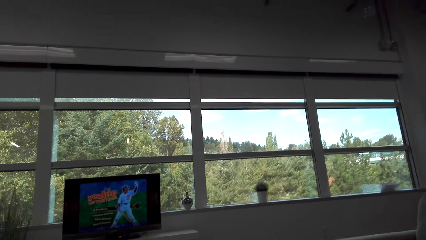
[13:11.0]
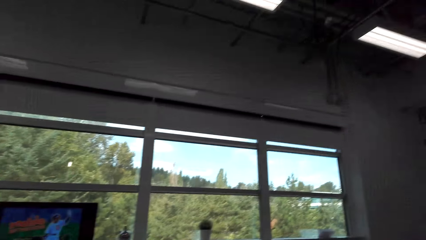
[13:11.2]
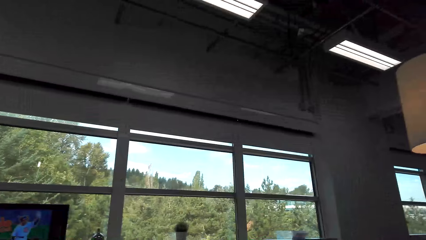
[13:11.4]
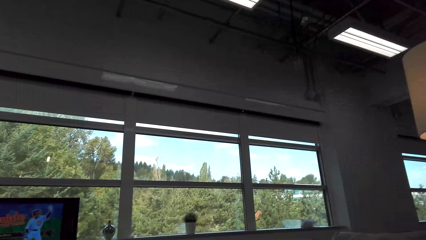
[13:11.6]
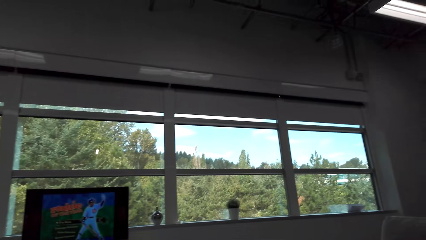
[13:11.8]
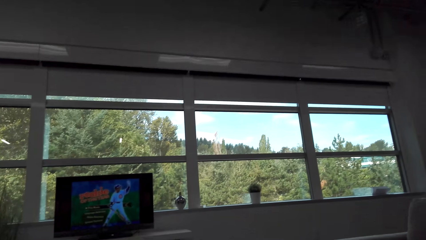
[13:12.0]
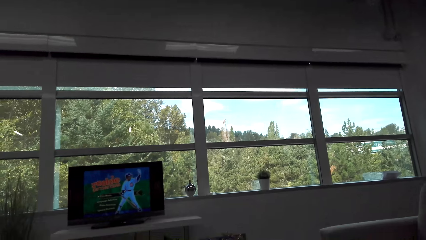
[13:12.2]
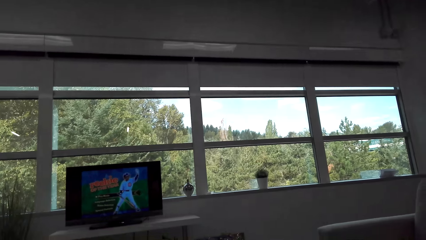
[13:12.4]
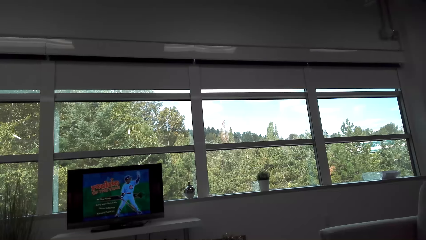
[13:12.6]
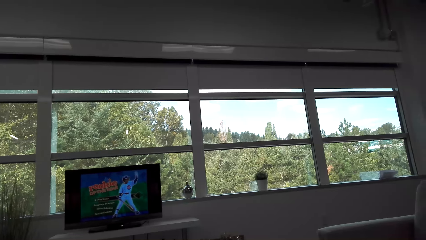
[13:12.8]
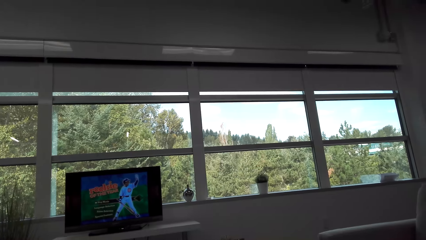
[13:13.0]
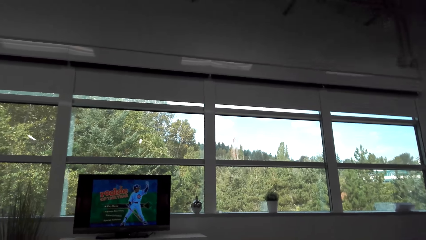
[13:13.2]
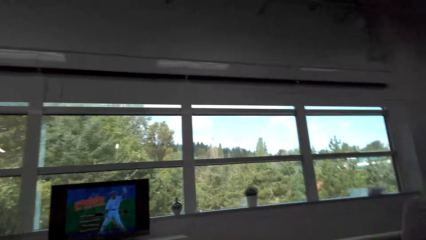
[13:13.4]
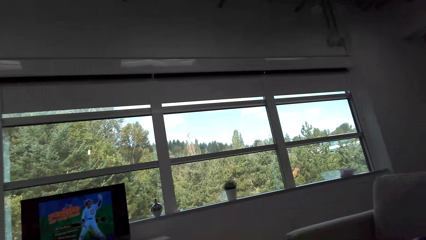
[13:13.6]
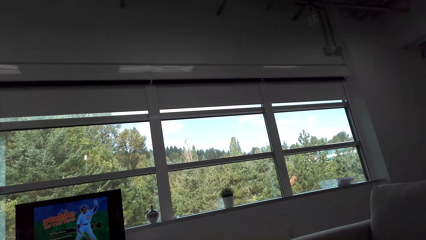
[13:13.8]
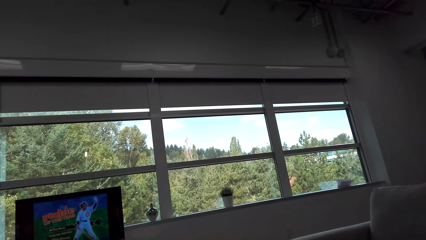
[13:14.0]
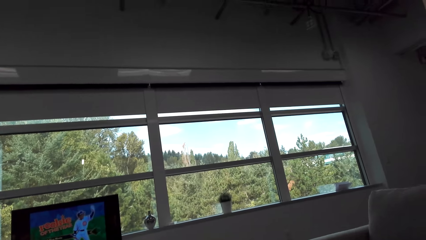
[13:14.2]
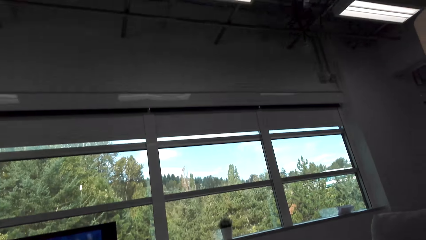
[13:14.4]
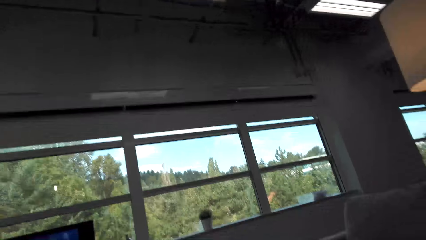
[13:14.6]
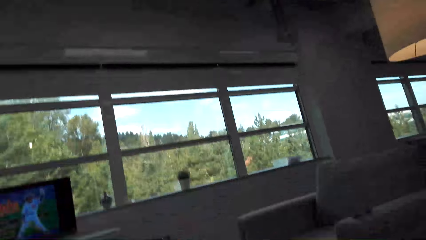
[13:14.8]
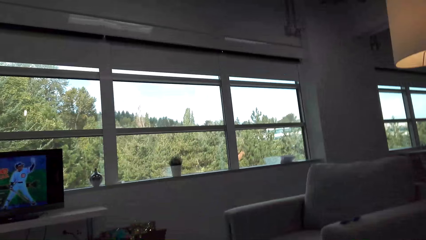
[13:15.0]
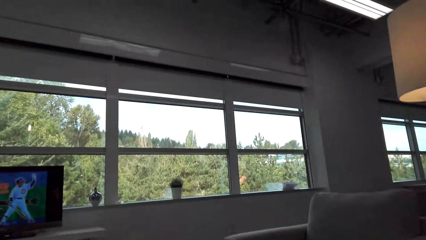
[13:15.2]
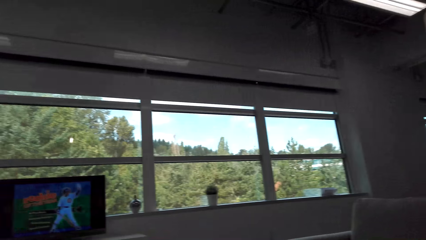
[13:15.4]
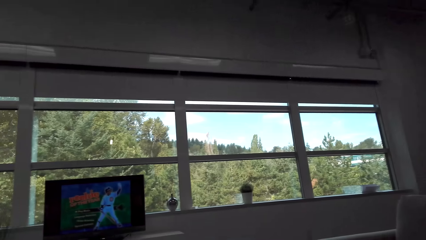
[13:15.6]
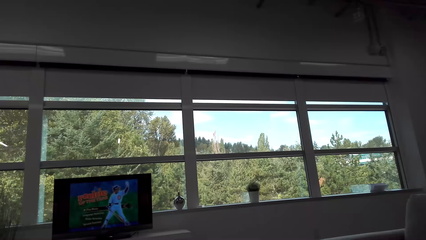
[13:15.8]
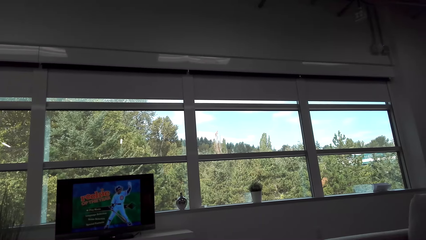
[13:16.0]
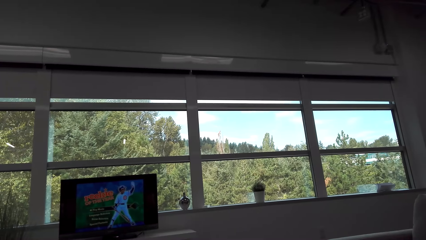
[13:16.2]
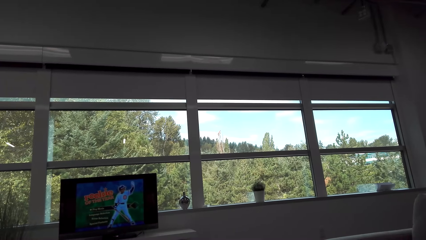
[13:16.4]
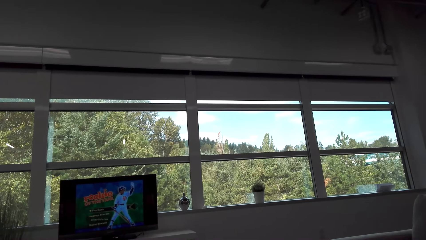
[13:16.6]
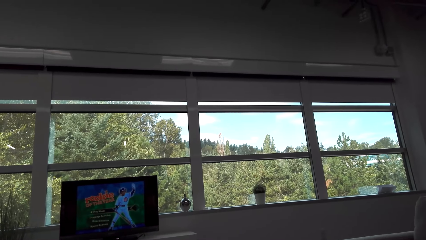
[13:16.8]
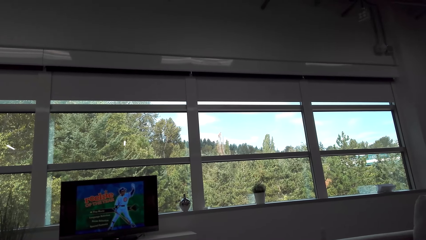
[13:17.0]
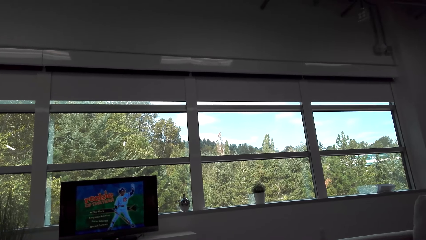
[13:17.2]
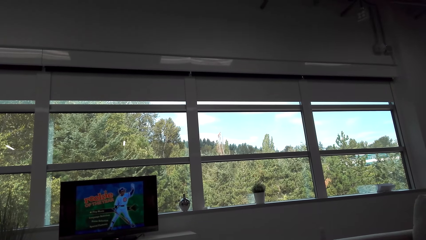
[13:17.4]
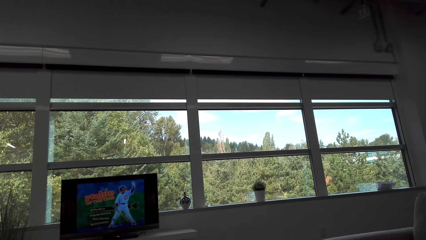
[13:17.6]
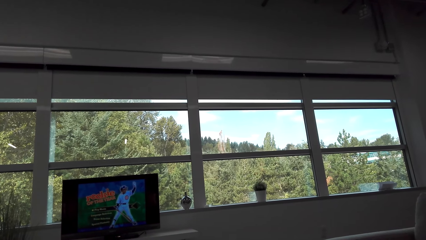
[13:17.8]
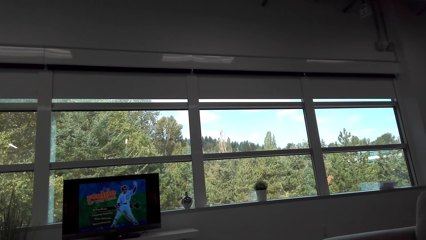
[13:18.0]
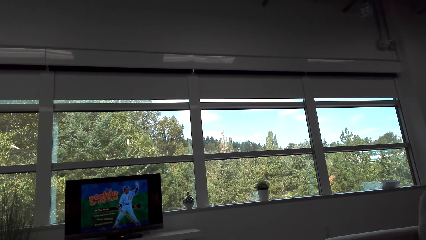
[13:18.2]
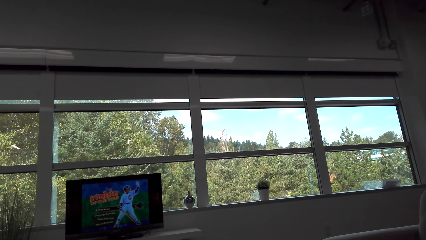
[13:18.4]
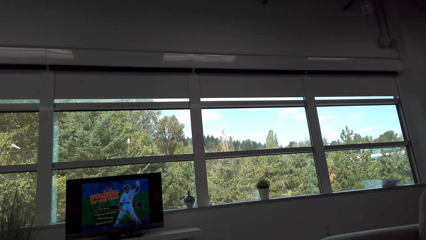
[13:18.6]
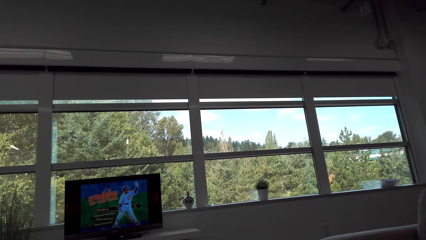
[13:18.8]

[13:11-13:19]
The camera wearer looks around.

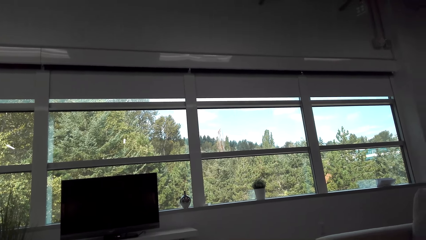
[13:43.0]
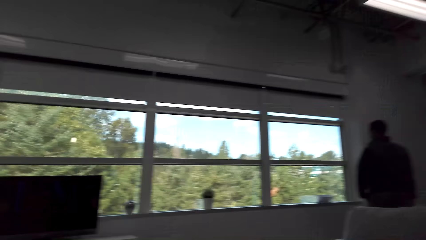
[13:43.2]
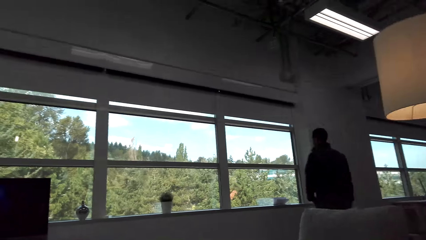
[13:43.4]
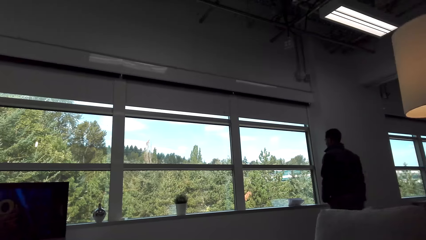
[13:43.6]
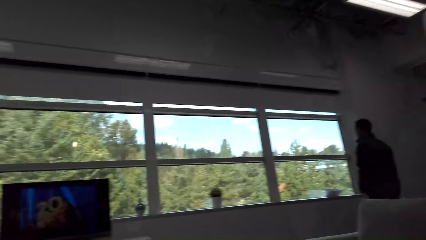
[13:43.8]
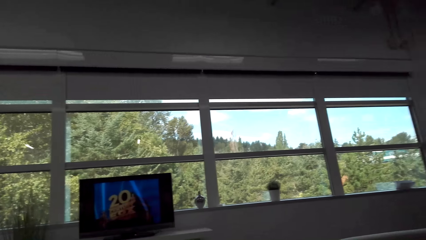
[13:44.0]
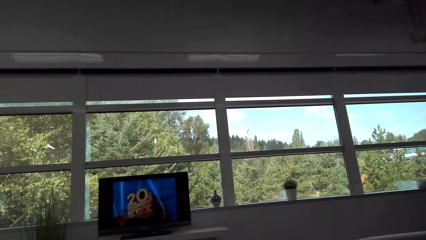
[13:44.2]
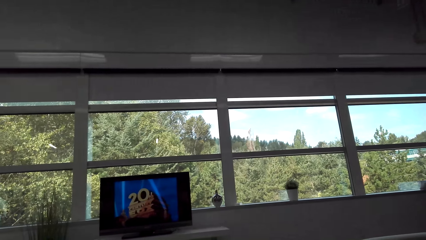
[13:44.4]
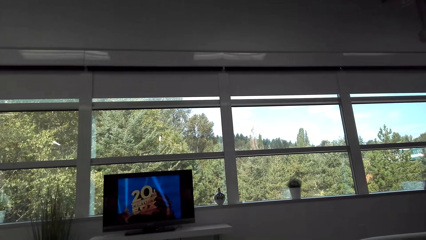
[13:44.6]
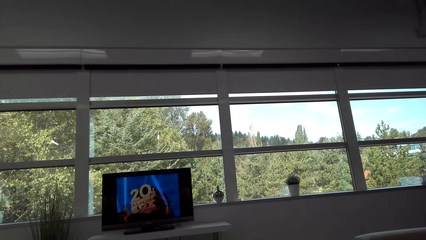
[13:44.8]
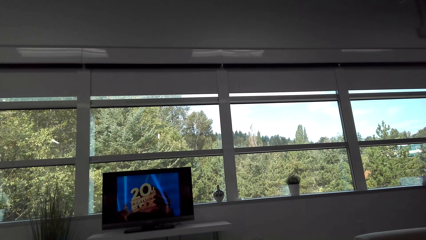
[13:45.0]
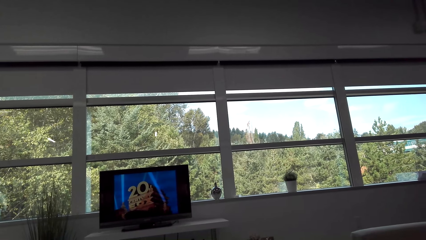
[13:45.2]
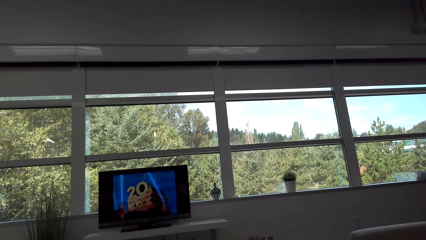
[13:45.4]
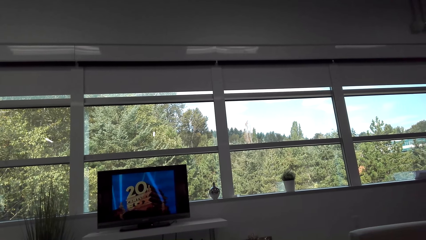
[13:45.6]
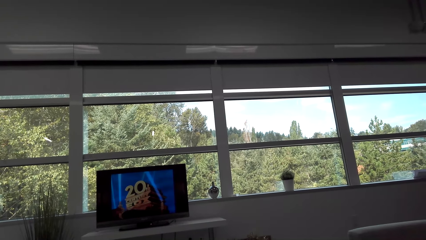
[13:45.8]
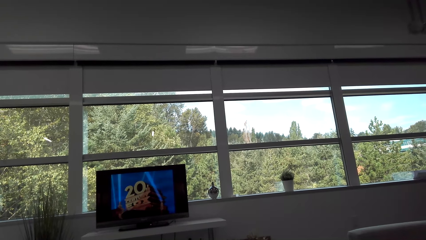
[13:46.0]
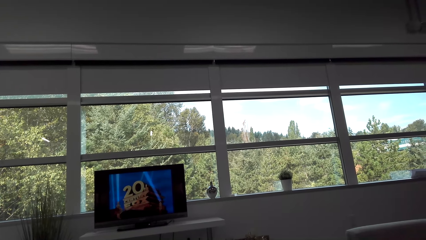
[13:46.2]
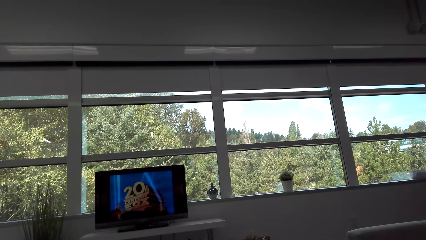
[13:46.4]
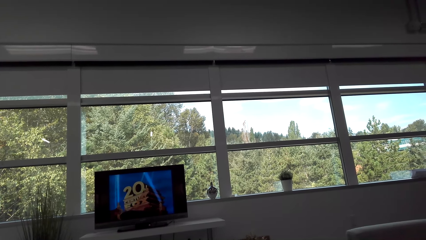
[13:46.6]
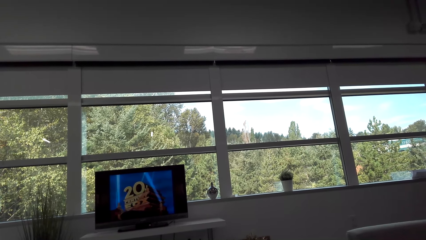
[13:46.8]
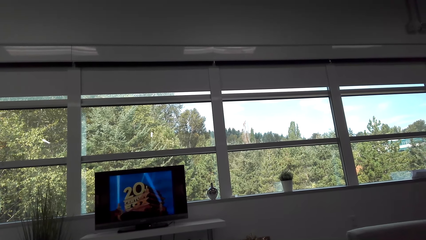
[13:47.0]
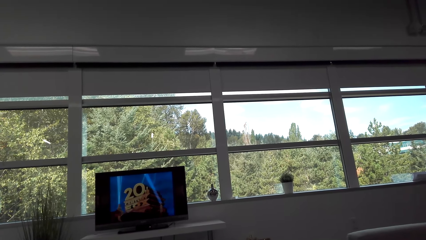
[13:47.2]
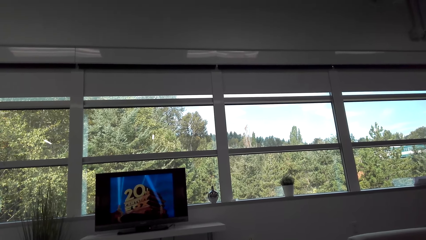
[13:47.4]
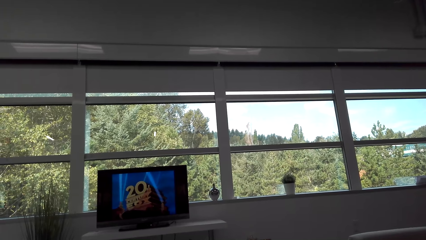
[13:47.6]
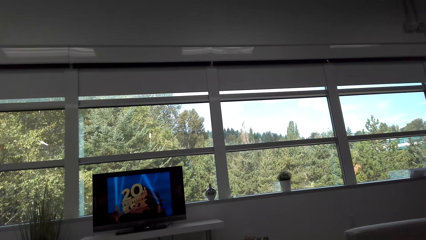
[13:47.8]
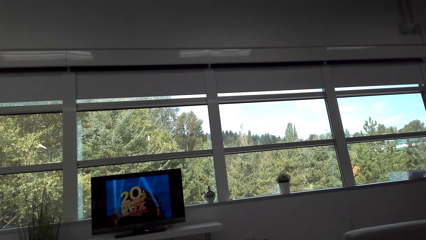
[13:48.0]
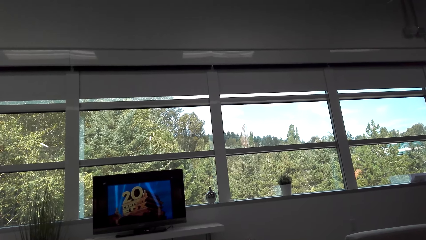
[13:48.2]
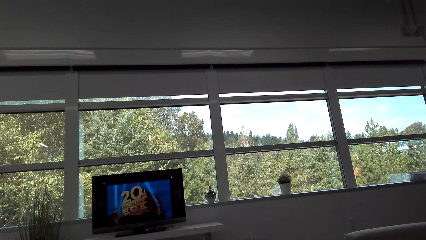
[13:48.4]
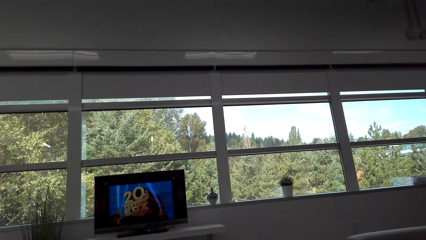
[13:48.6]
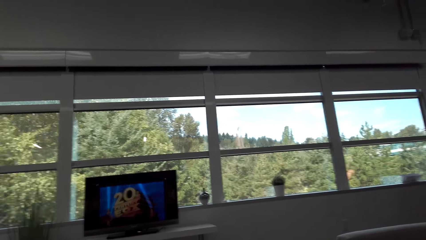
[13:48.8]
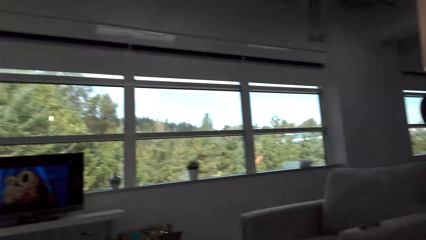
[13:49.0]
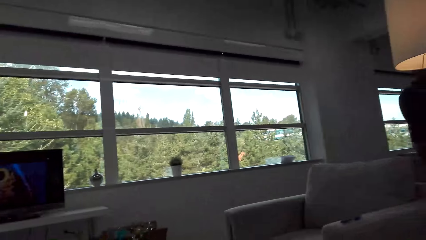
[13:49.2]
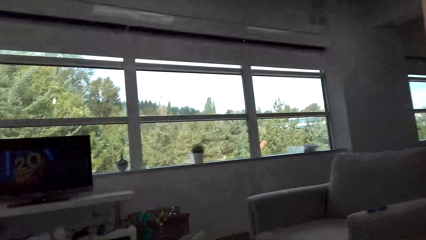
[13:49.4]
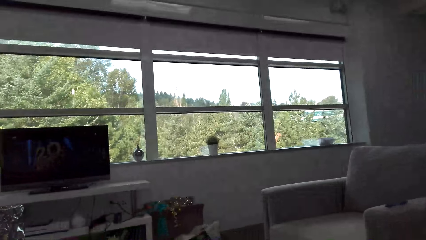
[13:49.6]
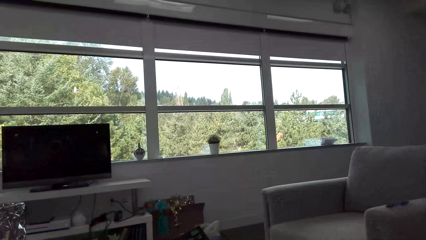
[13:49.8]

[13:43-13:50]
The camera wearer looks around.
